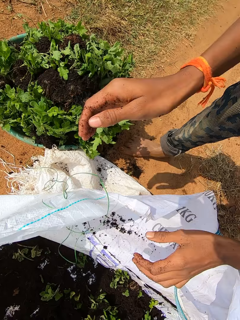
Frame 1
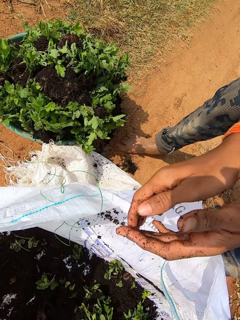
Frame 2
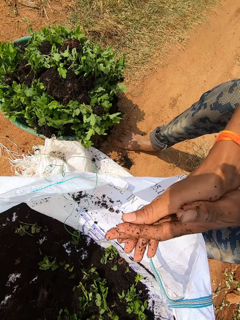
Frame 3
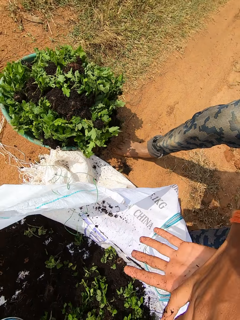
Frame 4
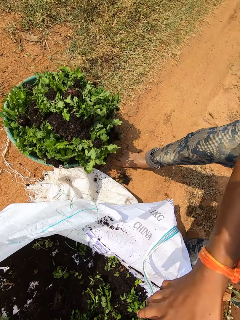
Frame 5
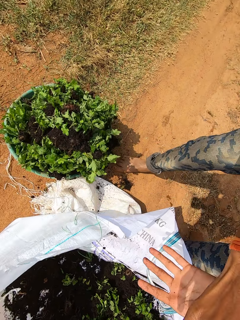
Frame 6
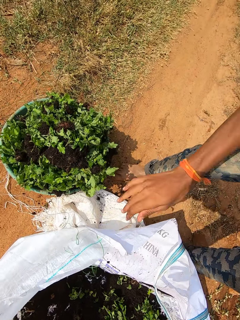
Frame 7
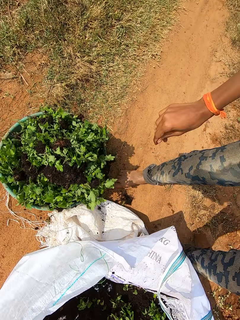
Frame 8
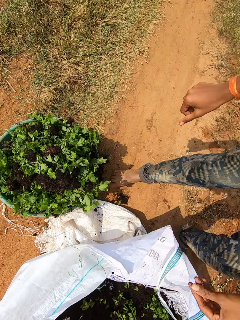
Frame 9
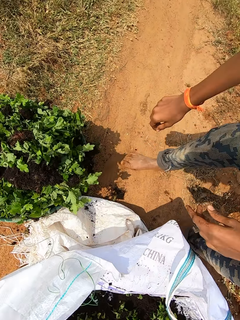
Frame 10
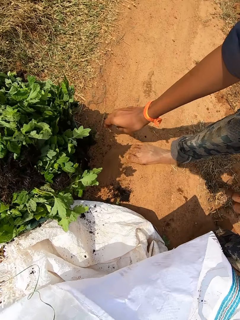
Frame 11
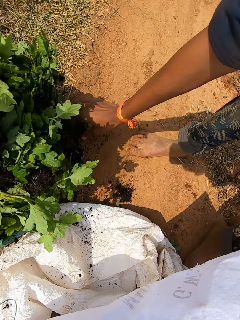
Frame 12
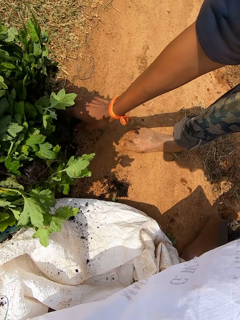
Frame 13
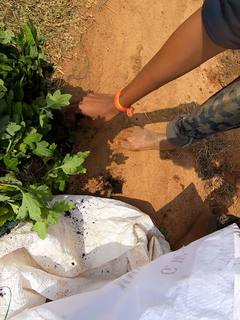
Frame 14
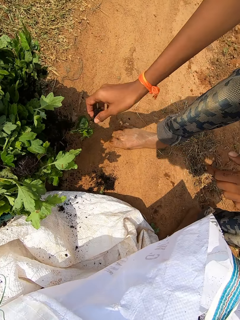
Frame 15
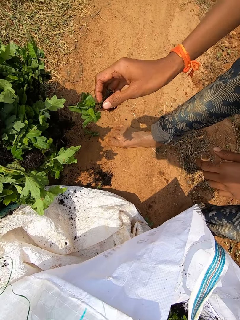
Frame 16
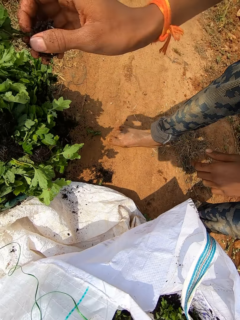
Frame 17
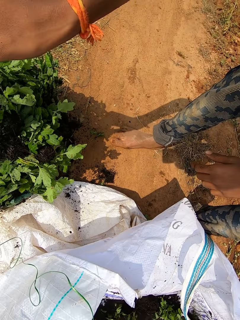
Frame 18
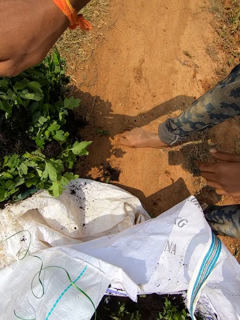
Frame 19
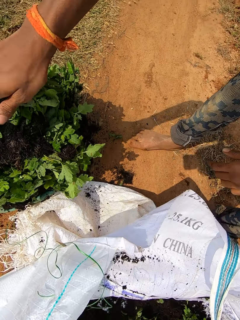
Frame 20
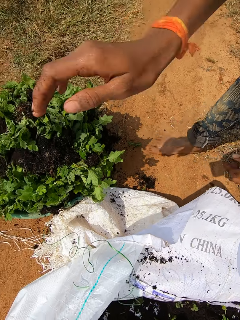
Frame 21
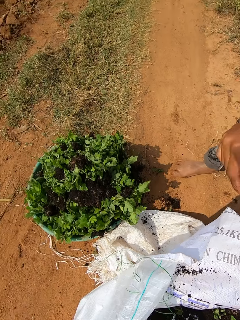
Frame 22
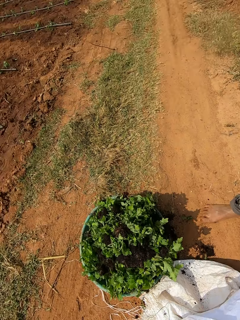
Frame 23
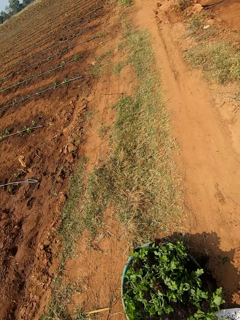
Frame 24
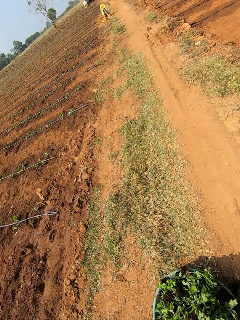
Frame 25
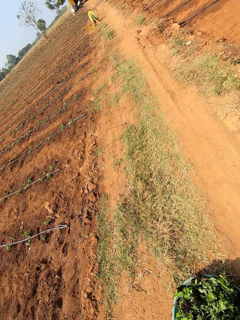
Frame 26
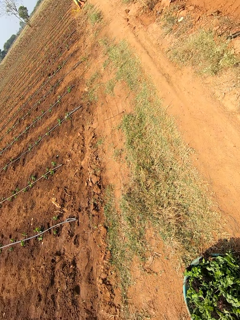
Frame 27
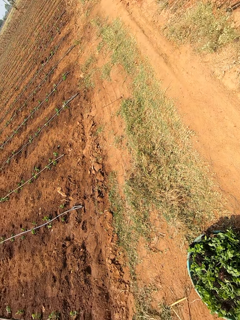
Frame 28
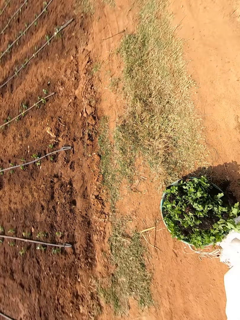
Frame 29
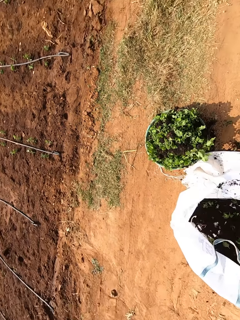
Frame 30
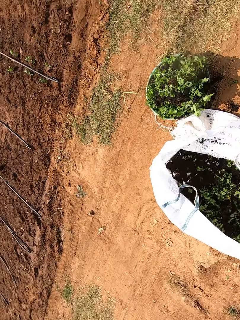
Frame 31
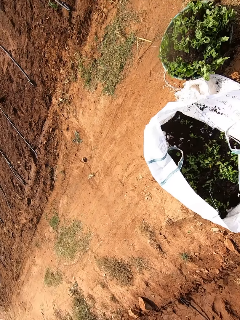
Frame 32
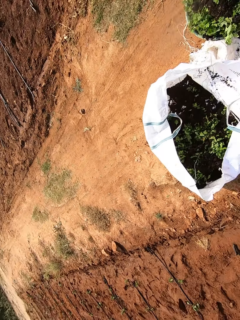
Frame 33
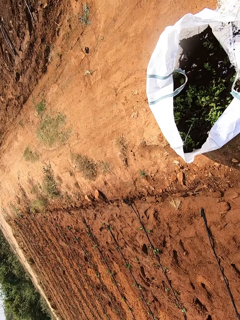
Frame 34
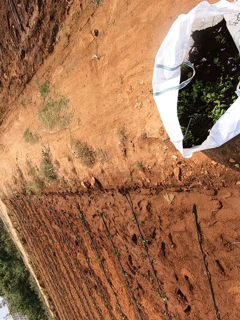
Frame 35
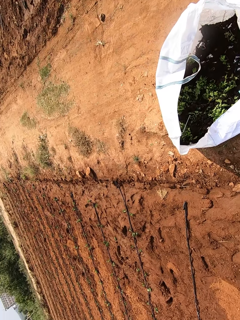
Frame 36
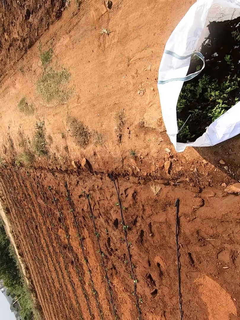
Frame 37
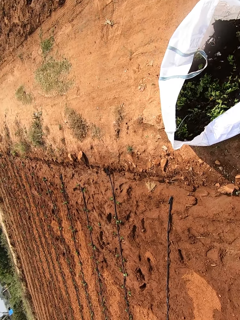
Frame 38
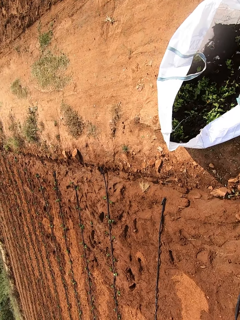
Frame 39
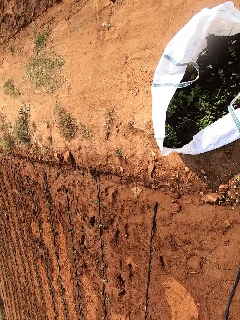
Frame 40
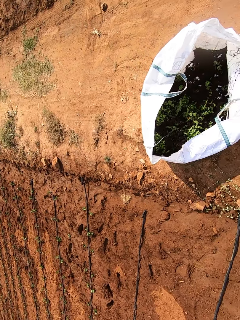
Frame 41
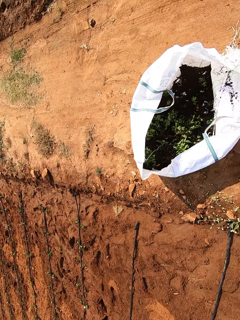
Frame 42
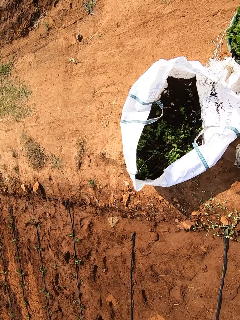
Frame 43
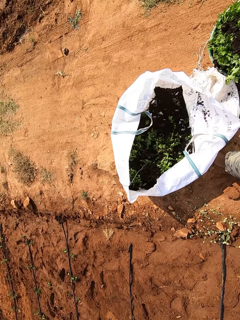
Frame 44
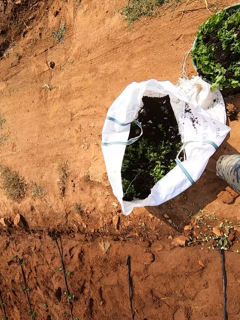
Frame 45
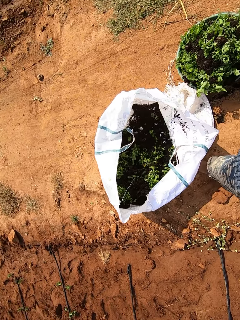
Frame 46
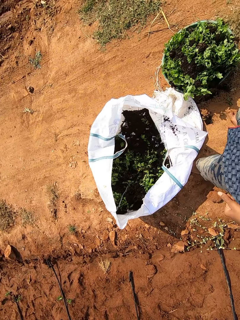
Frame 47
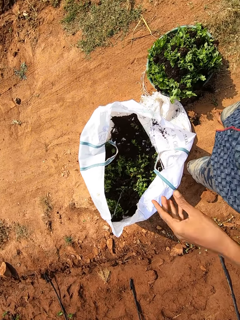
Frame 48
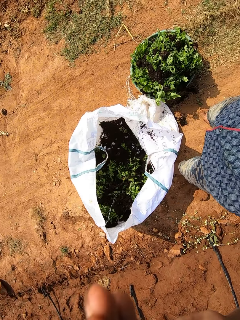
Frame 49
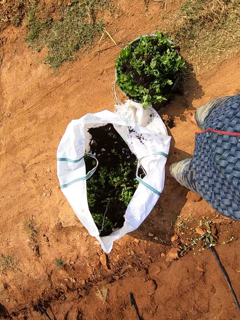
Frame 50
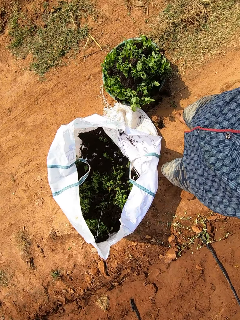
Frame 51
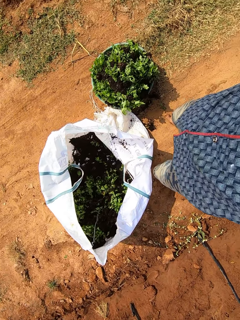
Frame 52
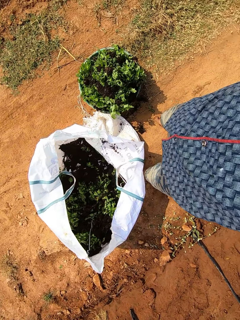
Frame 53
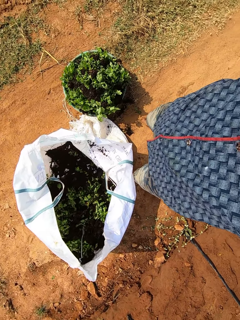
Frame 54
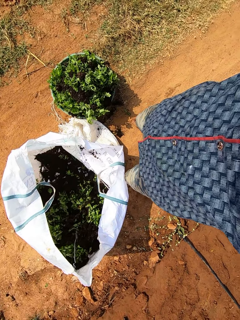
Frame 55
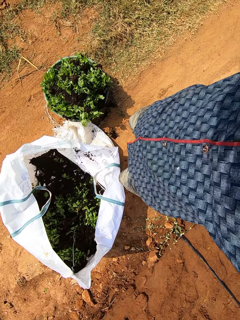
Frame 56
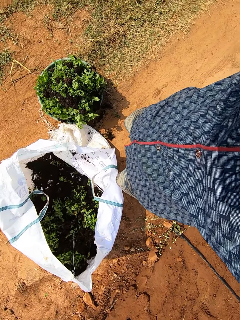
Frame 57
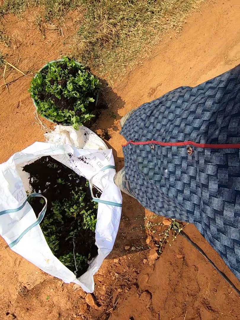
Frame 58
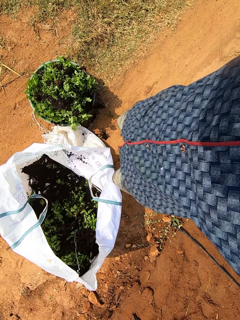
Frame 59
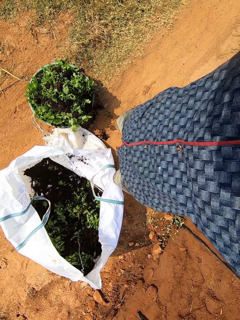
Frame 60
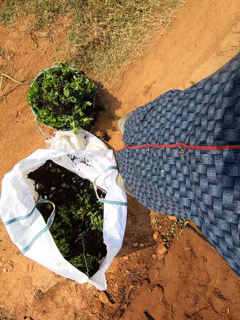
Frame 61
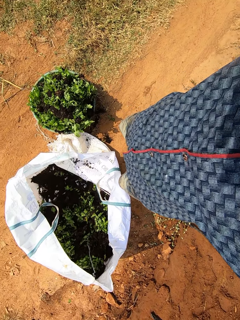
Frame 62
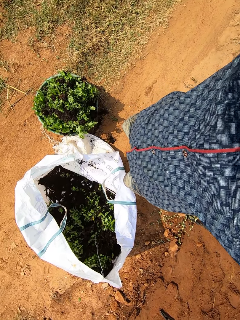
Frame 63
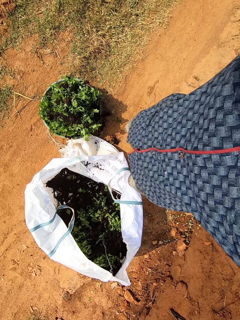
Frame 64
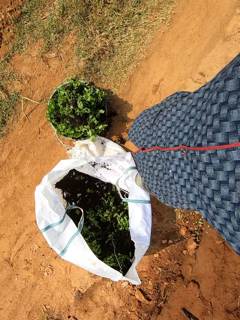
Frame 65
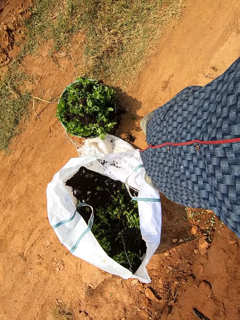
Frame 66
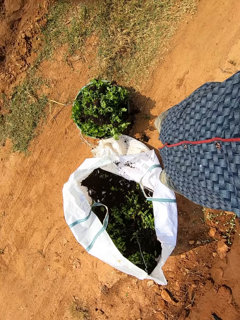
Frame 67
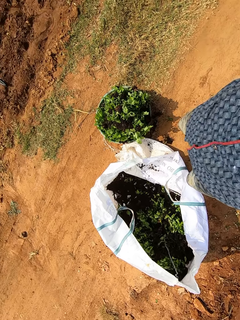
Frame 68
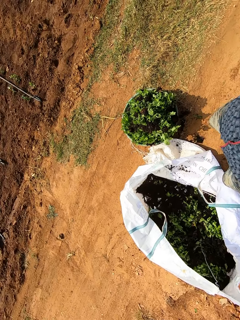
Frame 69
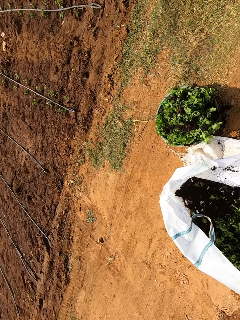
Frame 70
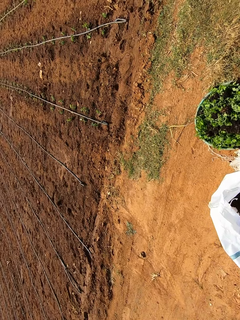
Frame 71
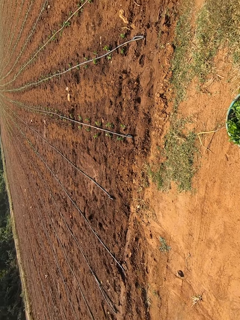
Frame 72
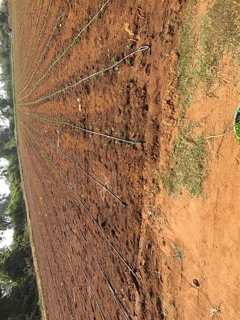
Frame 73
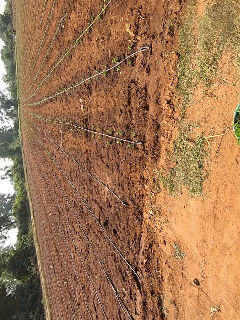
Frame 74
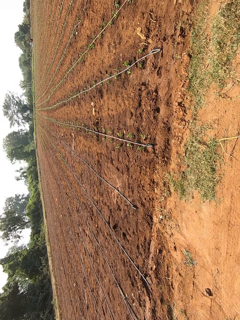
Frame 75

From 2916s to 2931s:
The camera wearer shakes sand off his hands. He rubs his hands. He picks a lettuce seedling from the ground with his right hand. He drops the lettuce seedling in the bowl on the ground with his right hand. He looks around. He touches his head with his right hand. He fixes the camera.

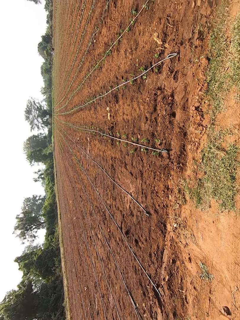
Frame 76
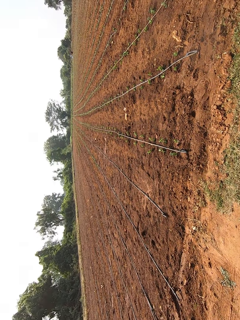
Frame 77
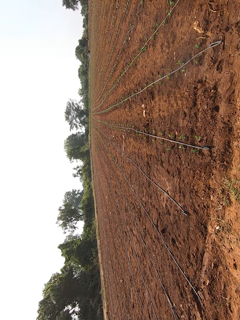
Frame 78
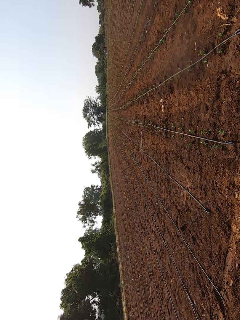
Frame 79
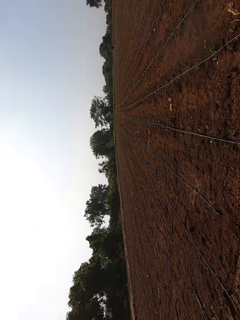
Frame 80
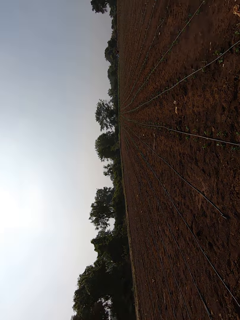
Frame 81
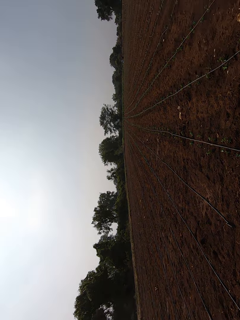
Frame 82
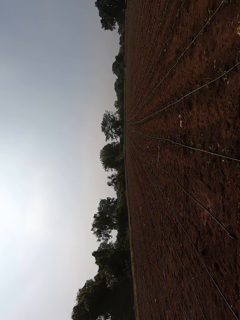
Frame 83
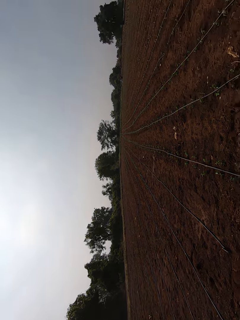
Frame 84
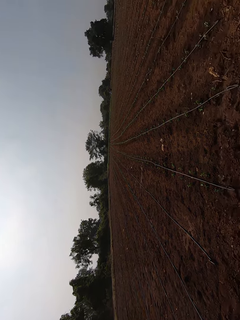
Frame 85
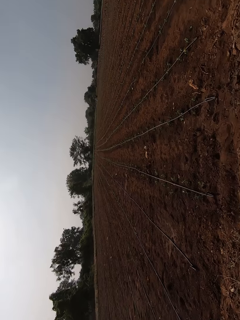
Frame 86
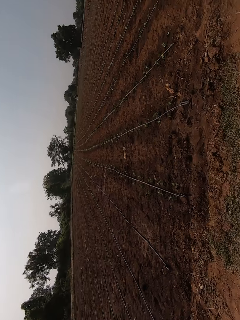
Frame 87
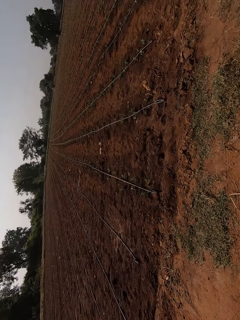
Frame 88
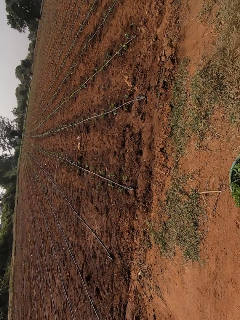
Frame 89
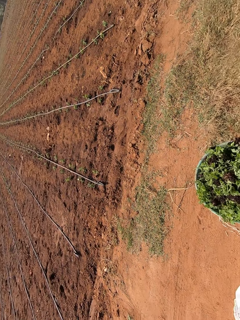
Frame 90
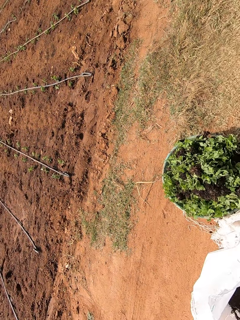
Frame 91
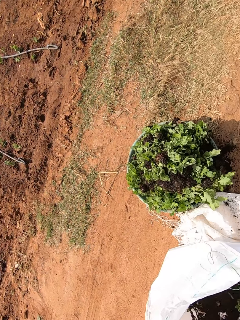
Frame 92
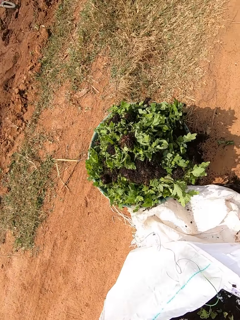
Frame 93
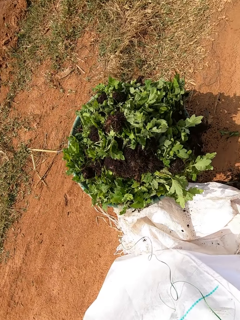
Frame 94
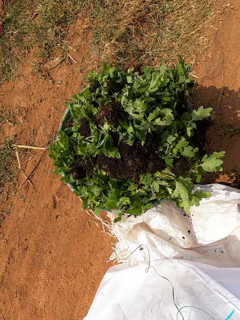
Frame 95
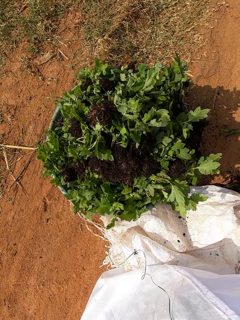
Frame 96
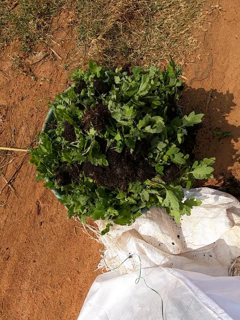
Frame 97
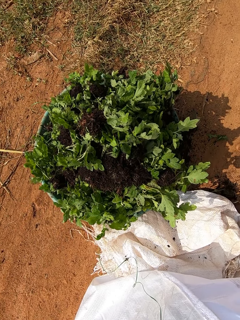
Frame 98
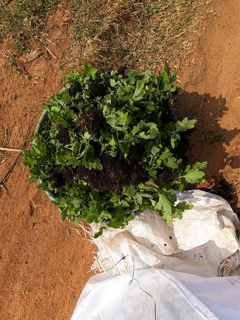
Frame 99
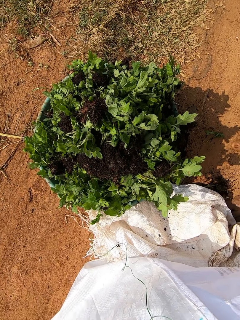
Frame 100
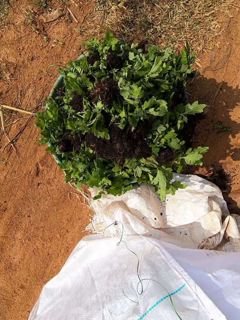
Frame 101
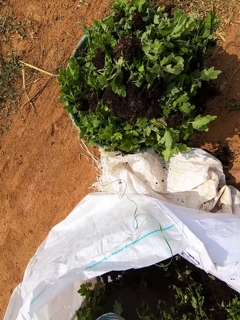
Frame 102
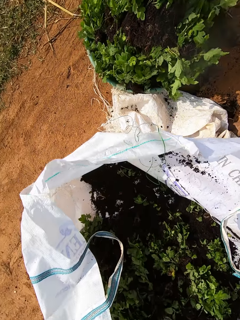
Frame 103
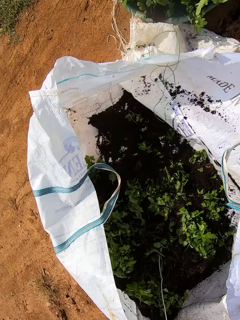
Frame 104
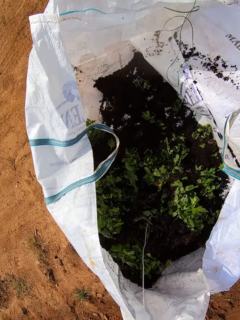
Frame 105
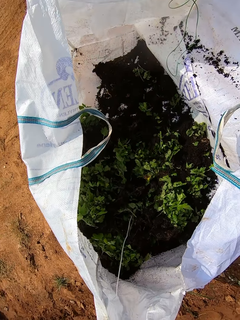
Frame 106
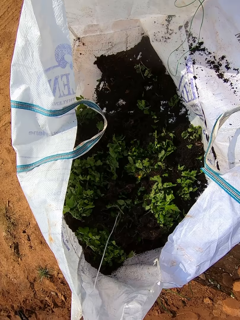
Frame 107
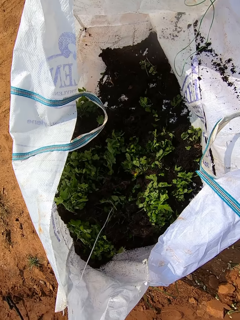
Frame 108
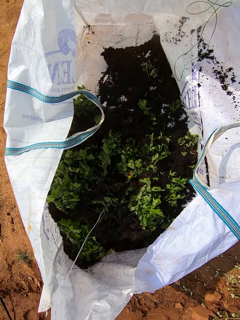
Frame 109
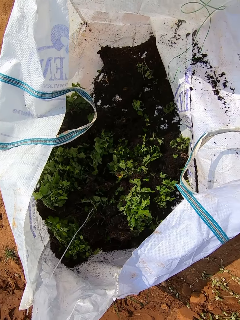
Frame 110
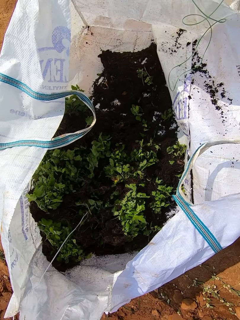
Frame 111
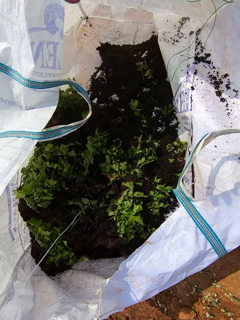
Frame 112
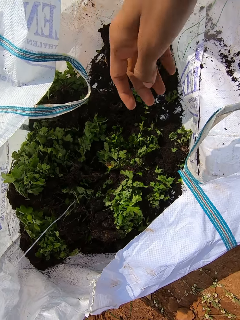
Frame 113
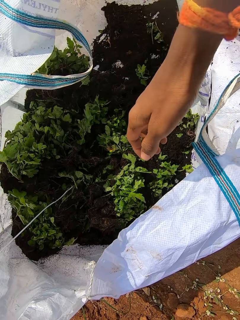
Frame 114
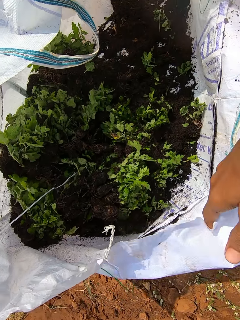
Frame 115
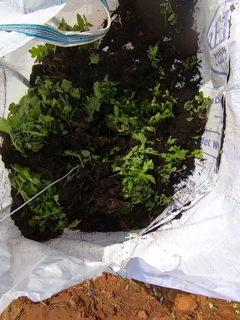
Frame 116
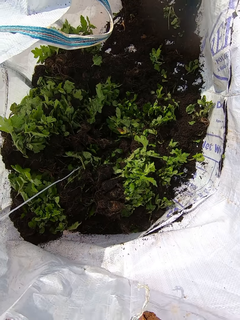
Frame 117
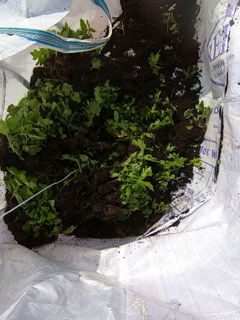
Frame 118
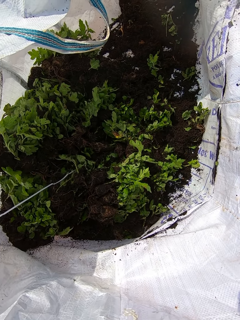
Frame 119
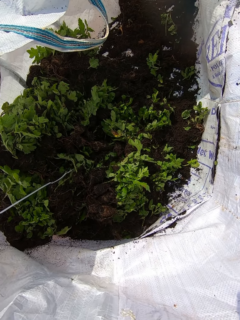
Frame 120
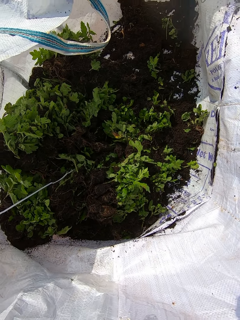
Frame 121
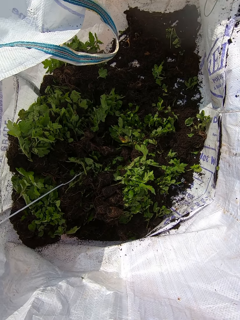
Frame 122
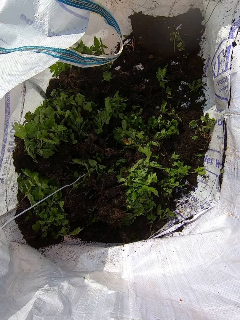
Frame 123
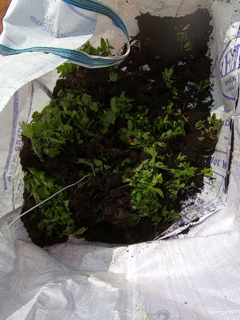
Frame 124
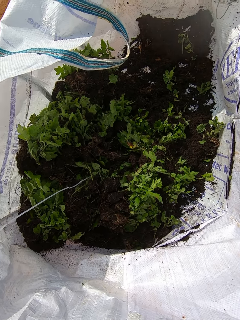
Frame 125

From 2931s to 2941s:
The camera wearer adjusts the bag on the ground with his right hand.
